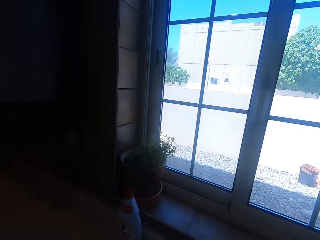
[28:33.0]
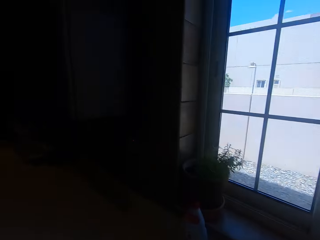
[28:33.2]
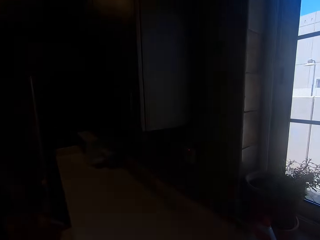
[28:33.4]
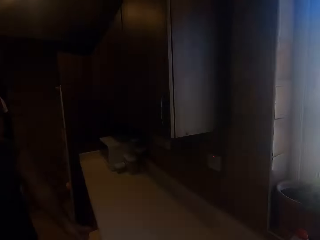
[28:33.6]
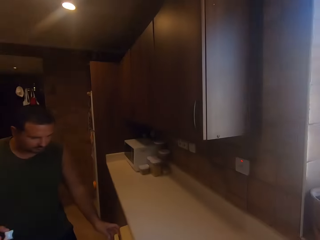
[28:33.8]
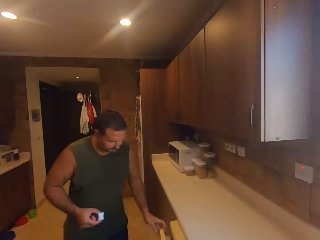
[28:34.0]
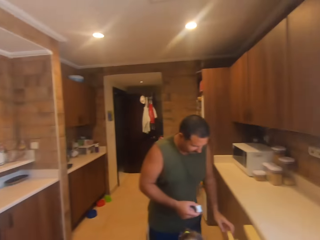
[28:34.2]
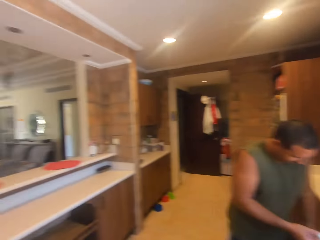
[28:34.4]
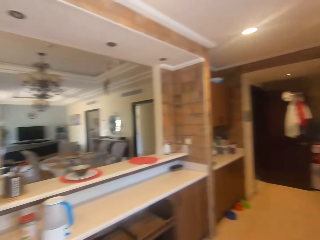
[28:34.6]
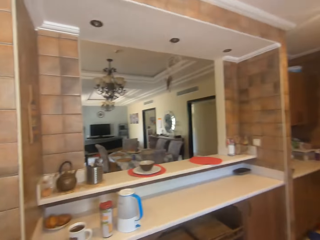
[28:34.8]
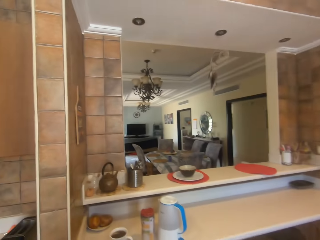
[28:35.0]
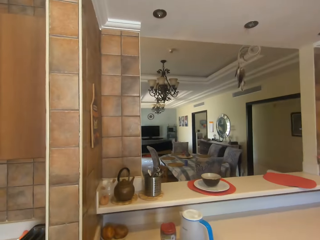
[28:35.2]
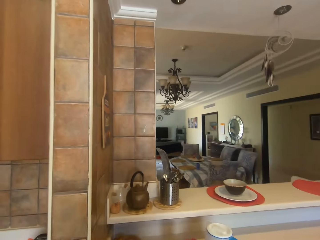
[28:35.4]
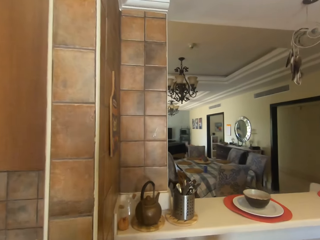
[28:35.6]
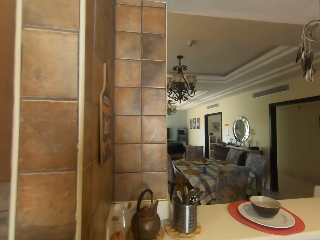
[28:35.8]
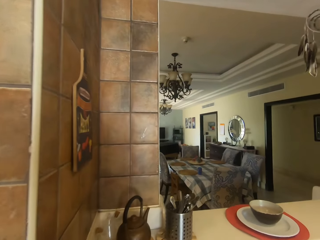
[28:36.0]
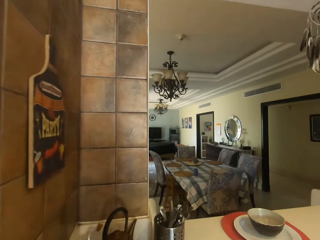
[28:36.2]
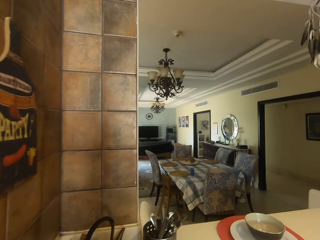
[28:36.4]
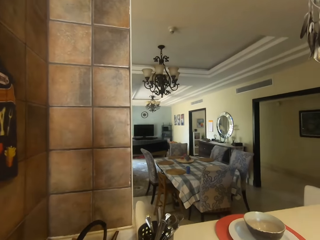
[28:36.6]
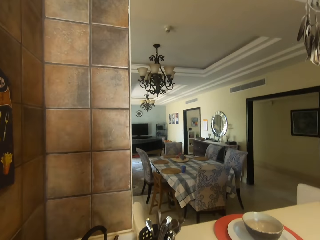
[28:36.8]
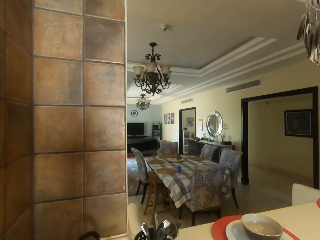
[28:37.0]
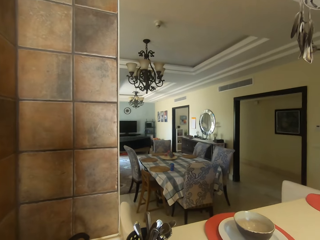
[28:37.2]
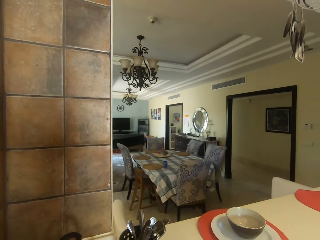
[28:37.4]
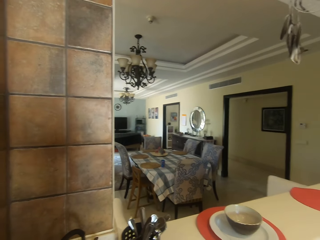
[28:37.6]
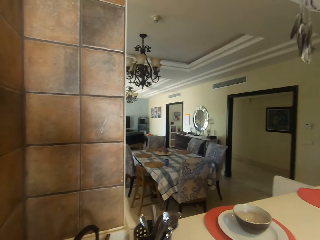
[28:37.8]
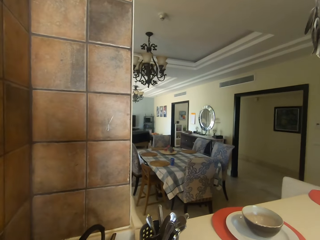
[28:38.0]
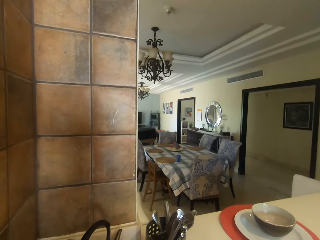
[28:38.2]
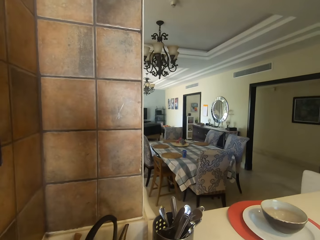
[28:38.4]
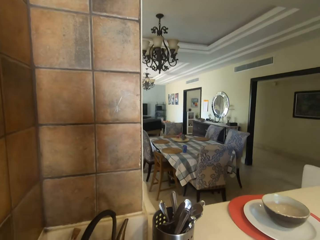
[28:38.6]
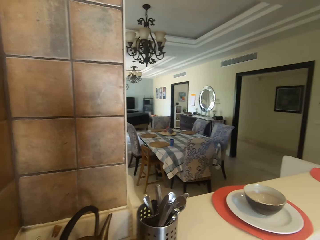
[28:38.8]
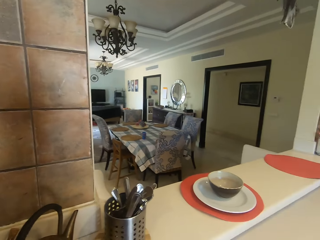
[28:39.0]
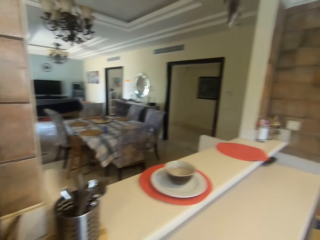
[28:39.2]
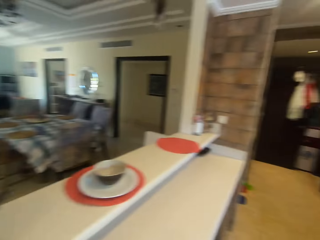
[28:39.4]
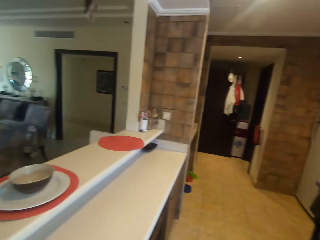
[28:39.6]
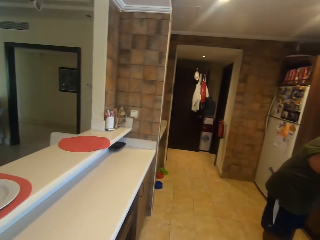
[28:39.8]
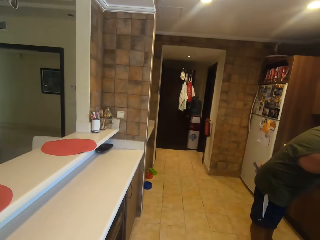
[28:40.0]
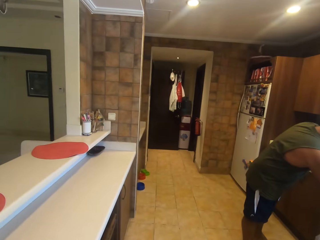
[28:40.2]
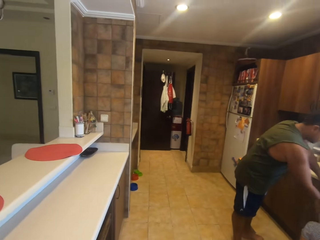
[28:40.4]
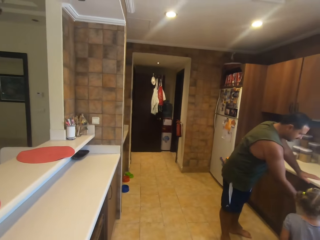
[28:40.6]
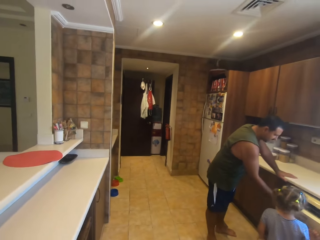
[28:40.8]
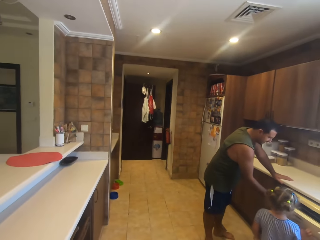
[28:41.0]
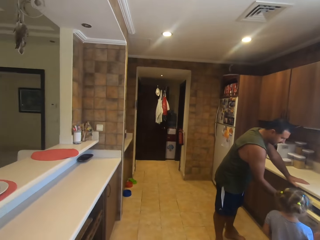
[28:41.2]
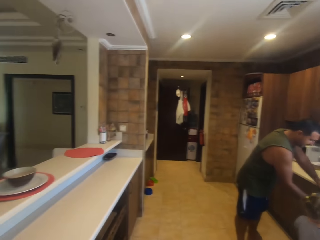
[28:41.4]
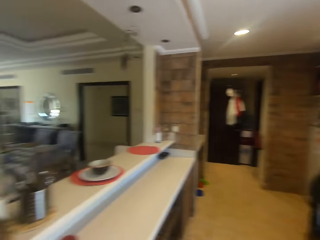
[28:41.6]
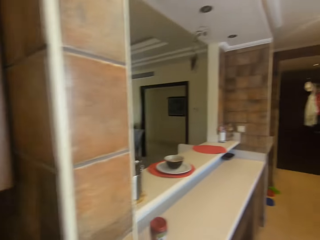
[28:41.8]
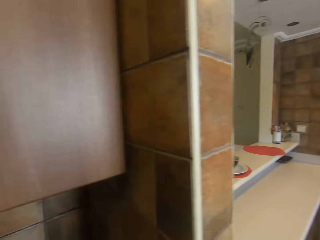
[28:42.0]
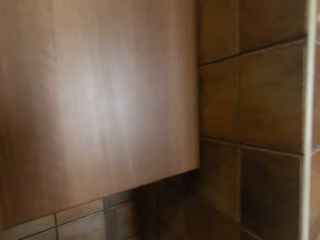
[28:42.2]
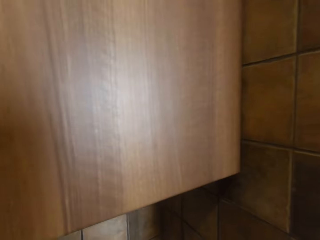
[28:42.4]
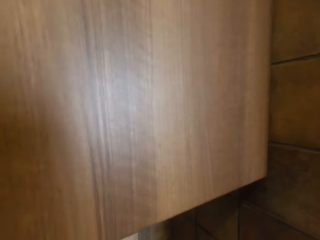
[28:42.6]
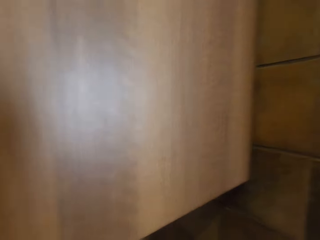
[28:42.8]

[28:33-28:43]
The camera wearer turns around. A man holds the dishwasher. The camera wearer walks in the house. They look around. They turn around. The man holds the dishwasher. A girl stands close to the dishwasher.

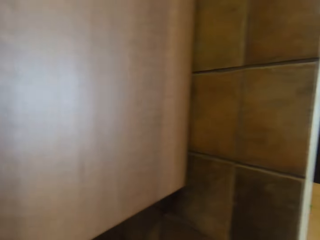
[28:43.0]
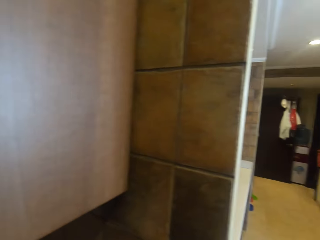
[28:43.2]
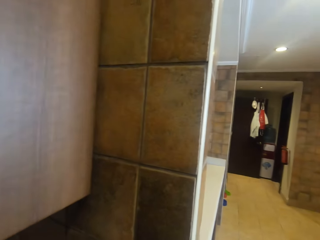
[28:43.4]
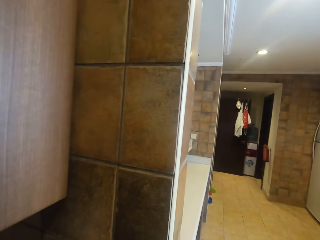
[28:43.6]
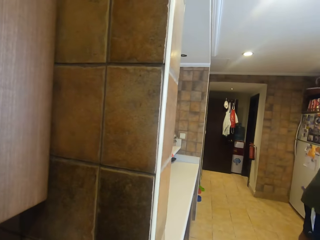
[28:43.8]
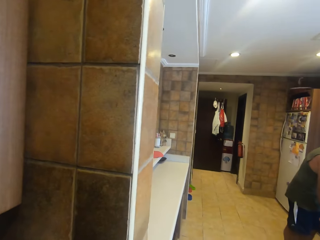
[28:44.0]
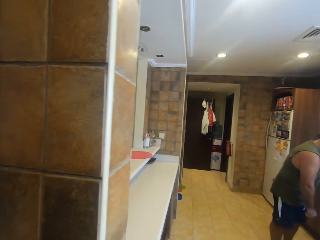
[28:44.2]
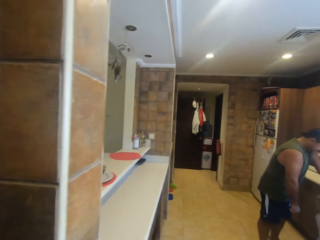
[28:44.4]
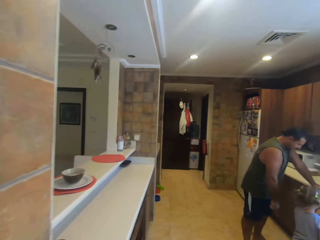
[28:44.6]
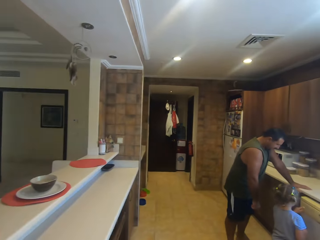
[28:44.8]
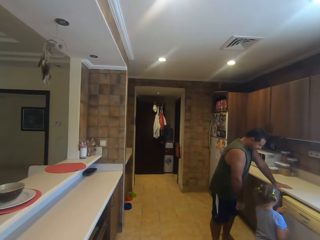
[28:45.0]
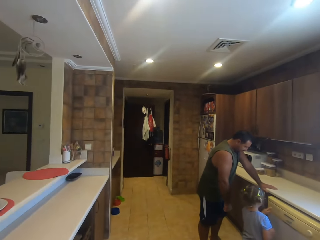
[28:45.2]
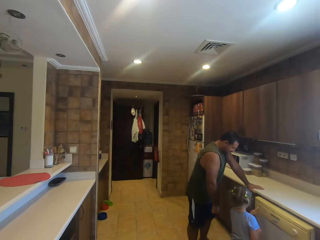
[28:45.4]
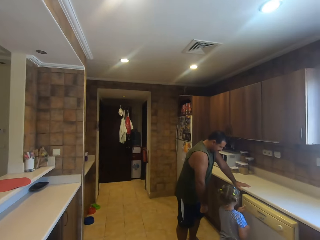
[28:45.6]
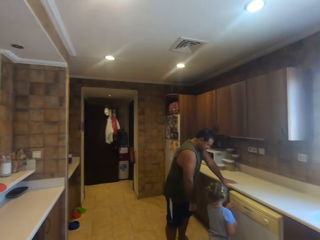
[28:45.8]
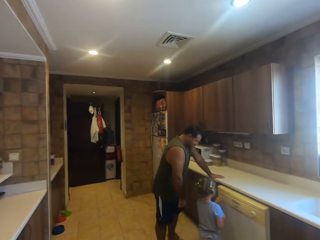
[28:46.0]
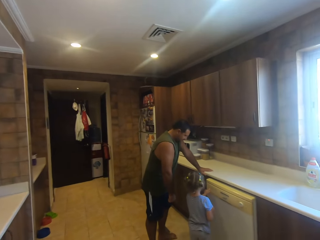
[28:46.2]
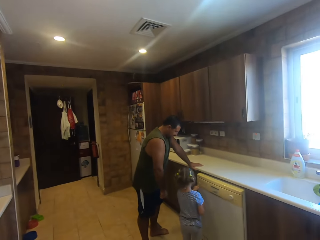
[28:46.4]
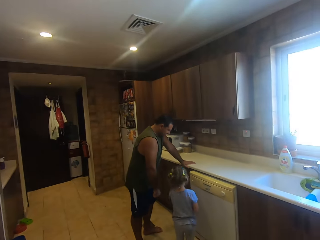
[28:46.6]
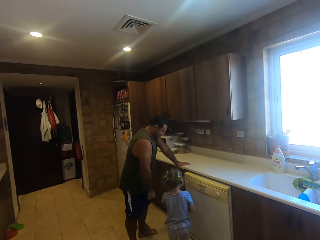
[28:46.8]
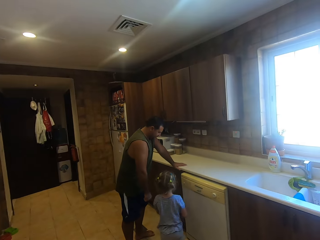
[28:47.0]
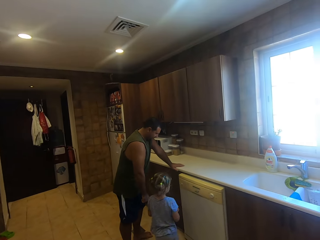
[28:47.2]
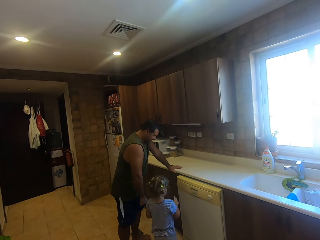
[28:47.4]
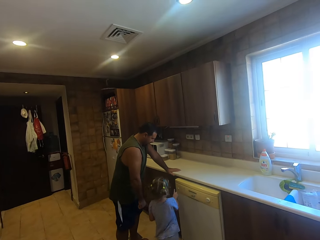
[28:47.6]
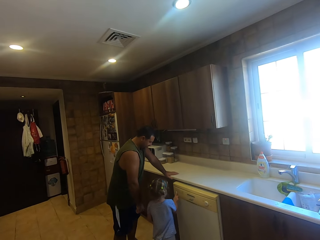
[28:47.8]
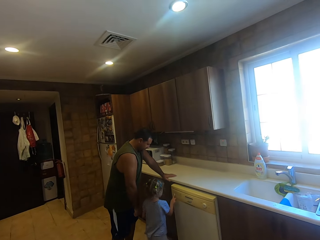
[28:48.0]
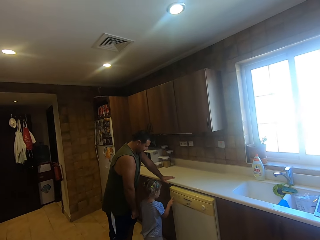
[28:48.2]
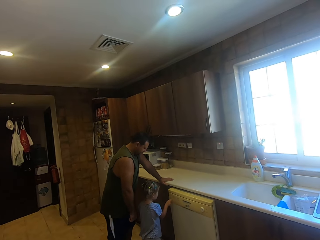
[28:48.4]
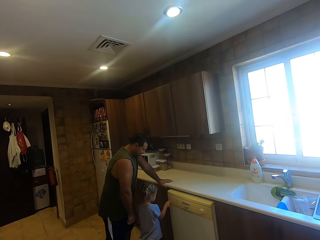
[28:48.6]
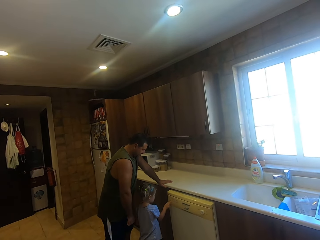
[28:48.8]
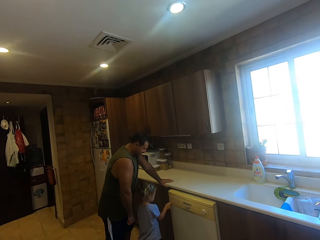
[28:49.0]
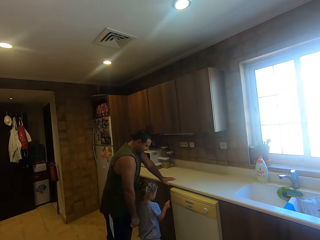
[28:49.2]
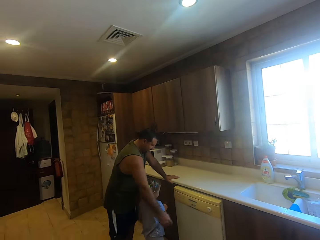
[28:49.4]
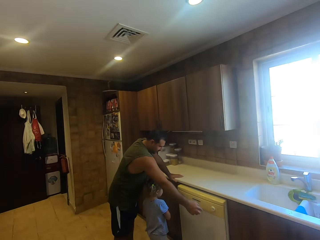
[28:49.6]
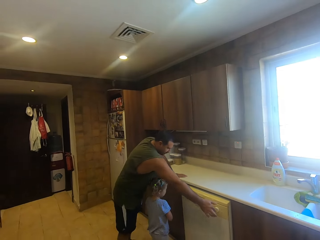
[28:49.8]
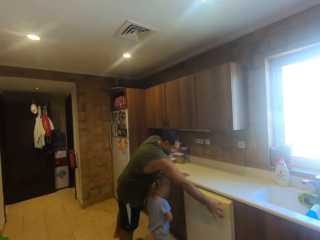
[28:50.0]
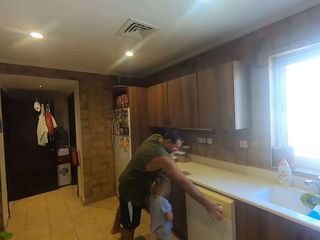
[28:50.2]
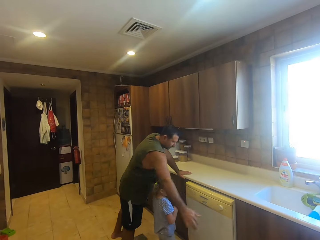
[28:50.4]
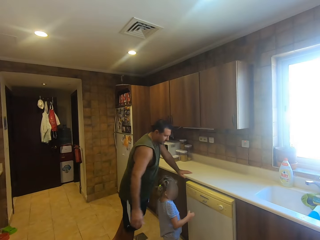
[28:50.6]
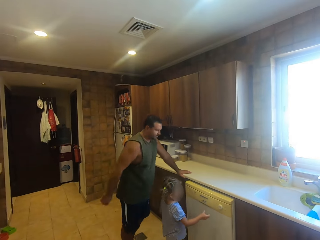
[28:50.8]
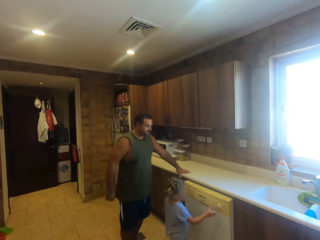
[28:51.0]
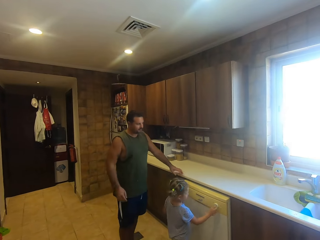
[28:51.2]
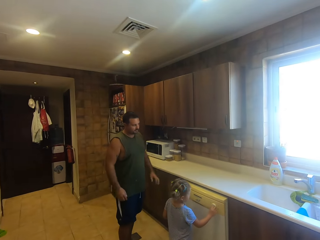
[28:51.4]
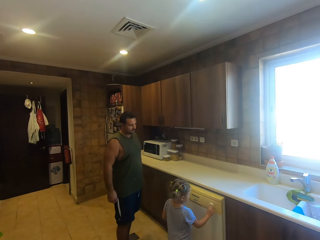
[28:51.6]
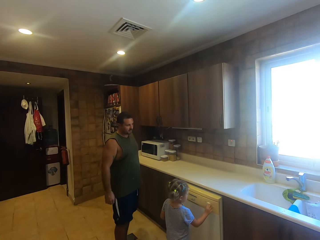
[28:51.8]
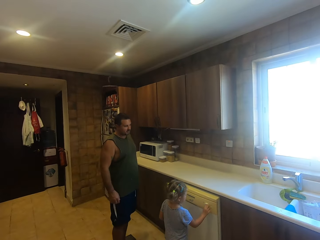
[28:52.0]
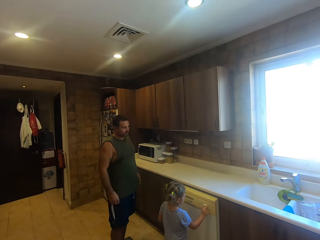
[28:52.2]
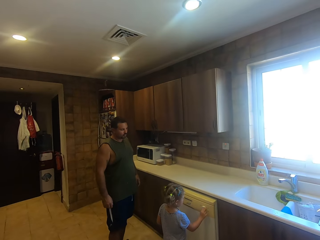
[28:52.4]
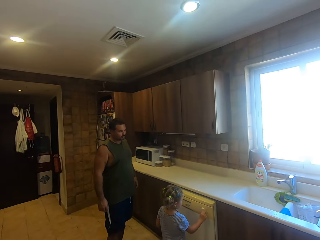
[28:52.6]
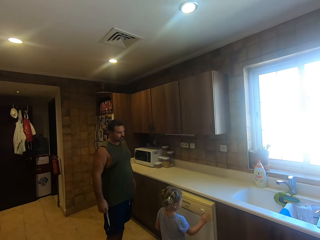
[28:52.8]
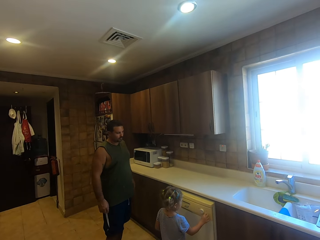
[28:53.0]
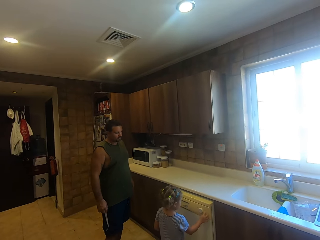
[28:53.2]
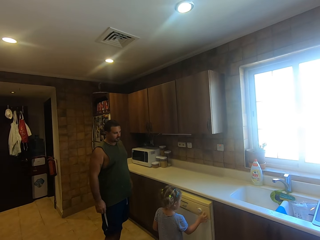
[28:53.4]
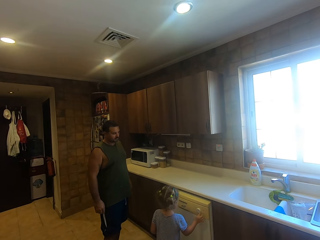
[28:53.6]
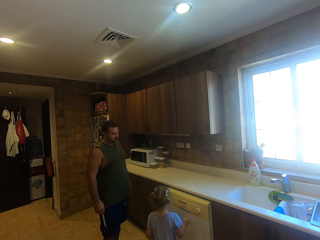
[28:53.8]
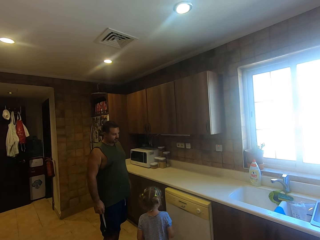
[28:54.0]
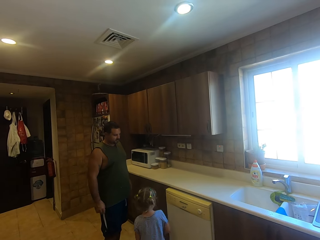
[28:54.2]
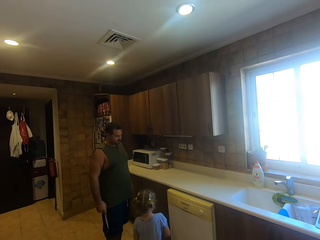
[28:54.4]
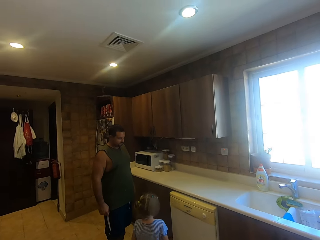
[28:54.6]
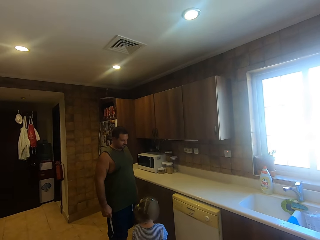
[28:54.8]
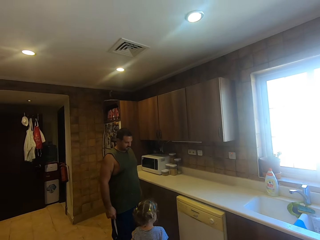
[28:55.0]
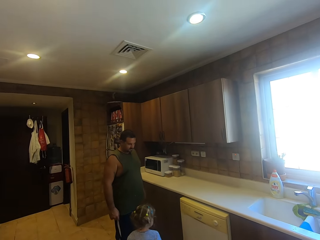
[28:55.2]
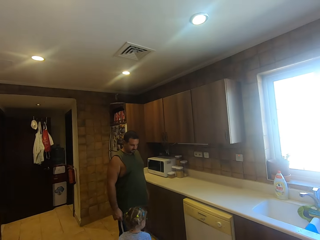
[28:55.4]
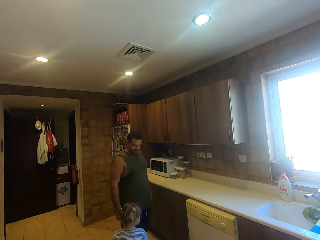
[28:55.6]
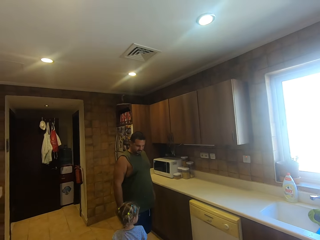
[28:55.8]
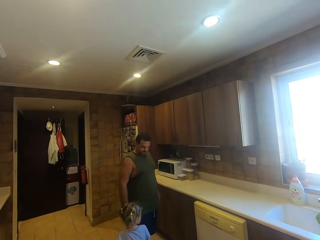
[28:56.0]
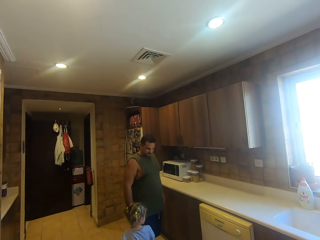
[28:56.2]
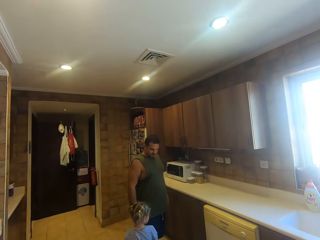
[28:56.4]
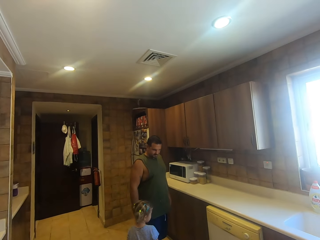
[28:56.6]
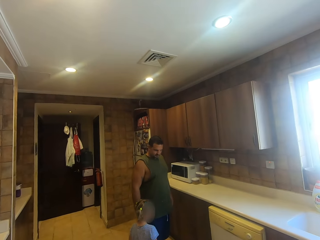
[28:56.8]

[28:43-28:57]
The camera wearer looks around. A man places his hand on the countertop. The camera wearer walks around. A girl operates a dishwasher. The man dialogues with the girl. The girl presses the machine. The girl walks around. The camera wearer looks around. The girl operates the dishwasher. The man operates the dishwasher and moves his hands backwards. The girl walks around. The girl operates the dishwasher. The girl turns the machine. The girl walks around.
